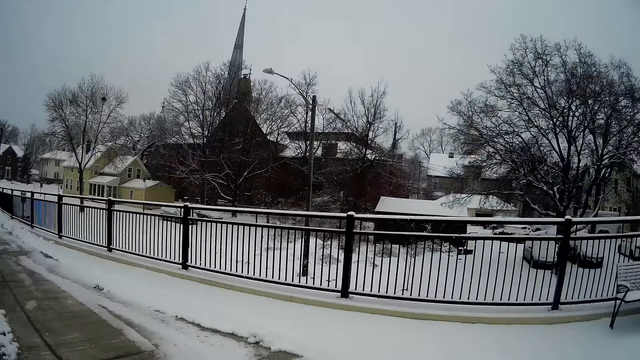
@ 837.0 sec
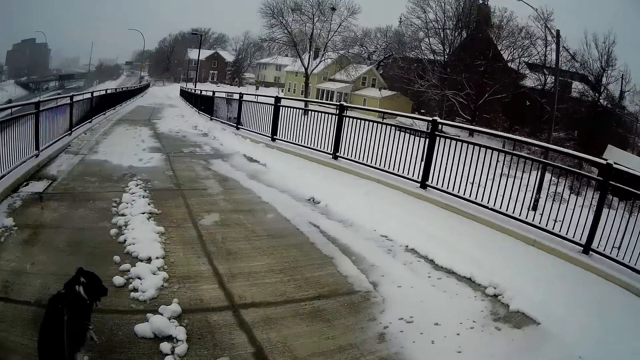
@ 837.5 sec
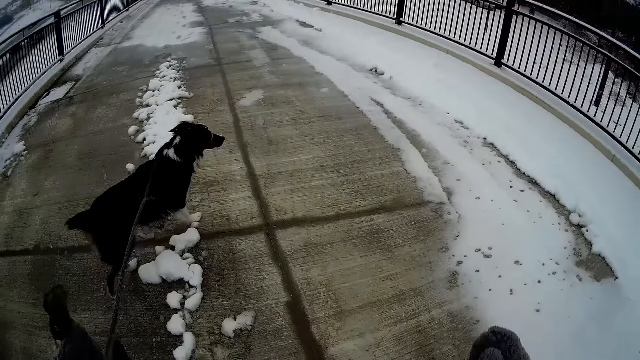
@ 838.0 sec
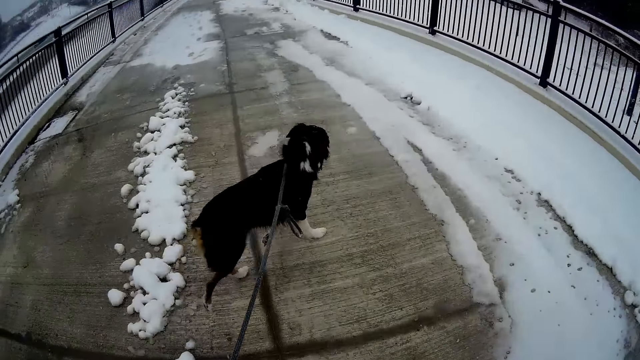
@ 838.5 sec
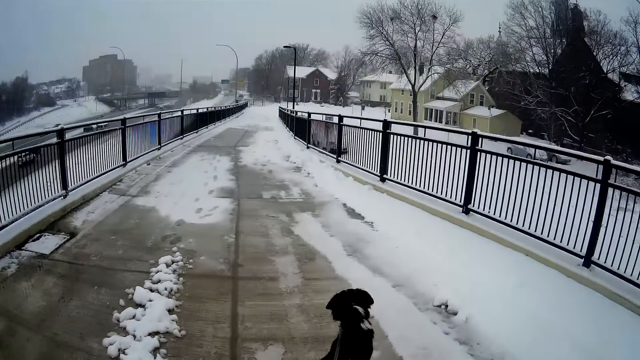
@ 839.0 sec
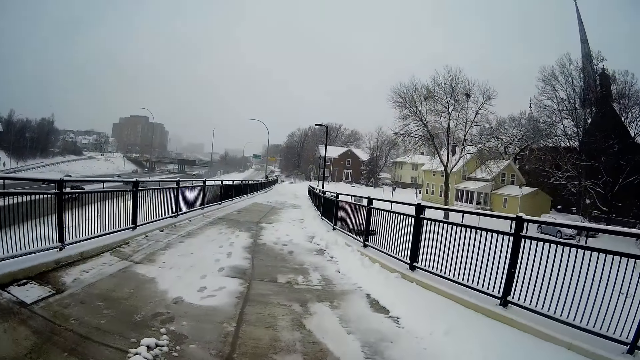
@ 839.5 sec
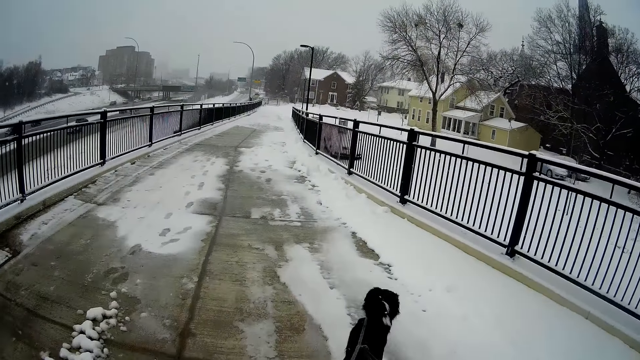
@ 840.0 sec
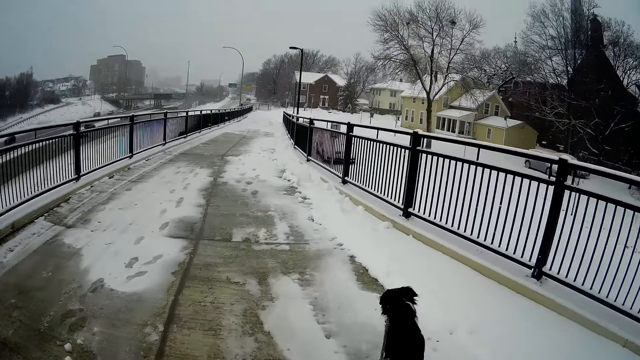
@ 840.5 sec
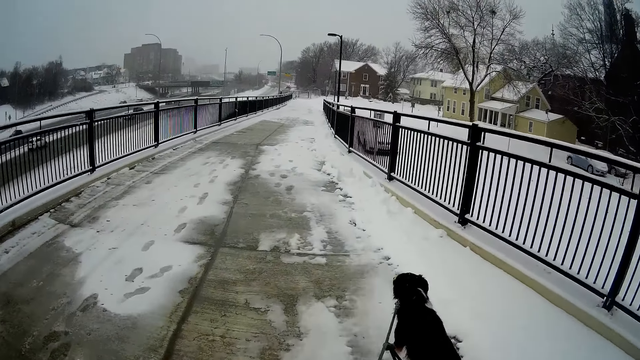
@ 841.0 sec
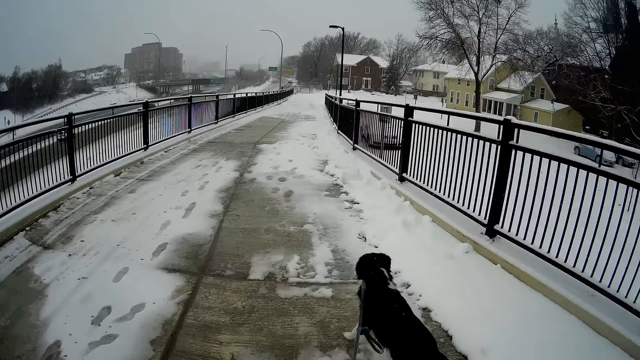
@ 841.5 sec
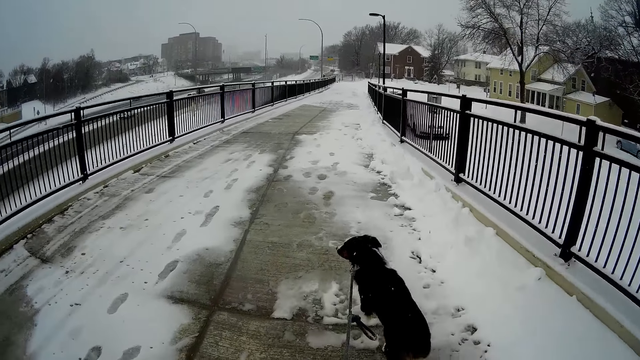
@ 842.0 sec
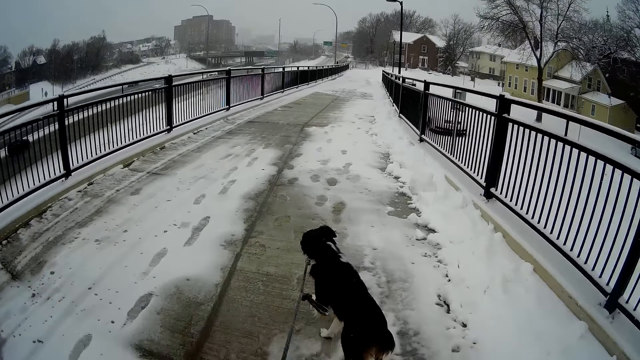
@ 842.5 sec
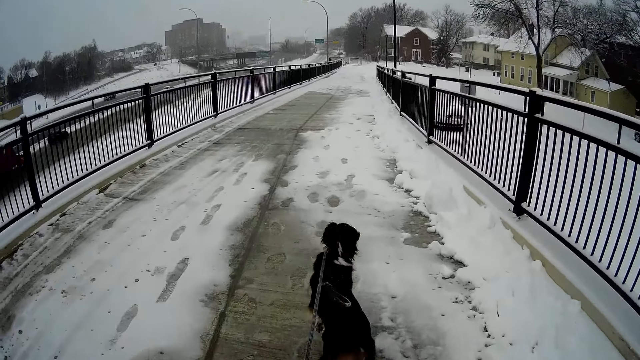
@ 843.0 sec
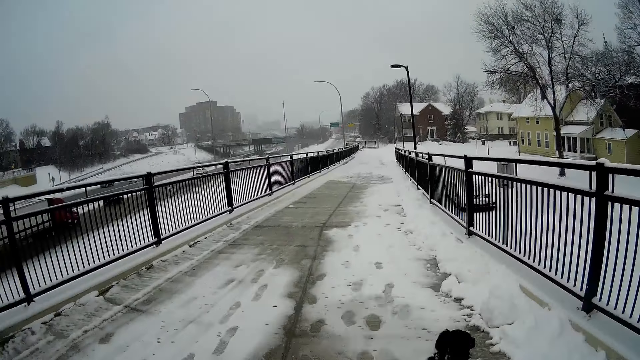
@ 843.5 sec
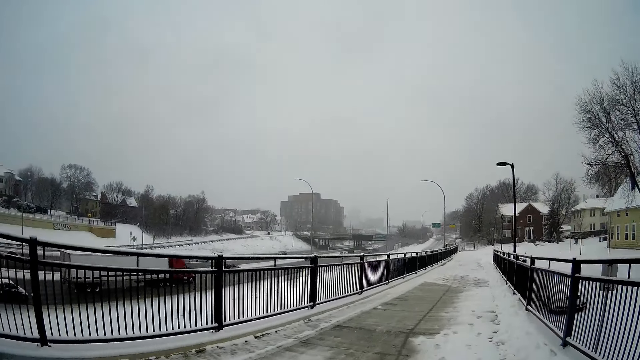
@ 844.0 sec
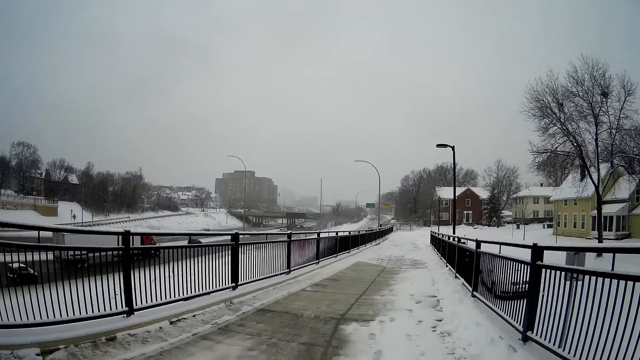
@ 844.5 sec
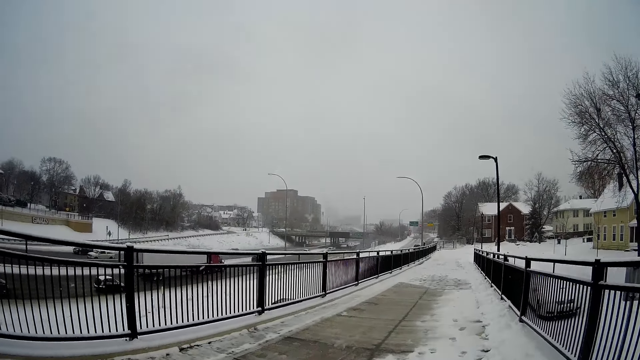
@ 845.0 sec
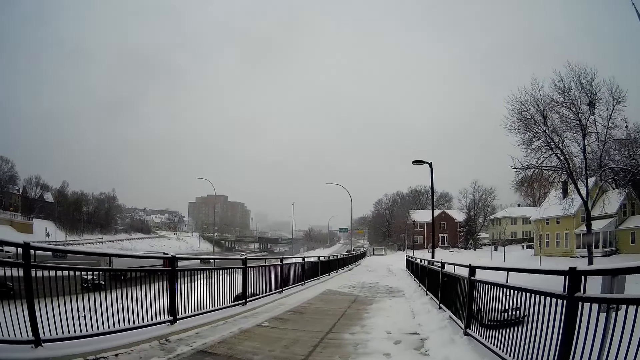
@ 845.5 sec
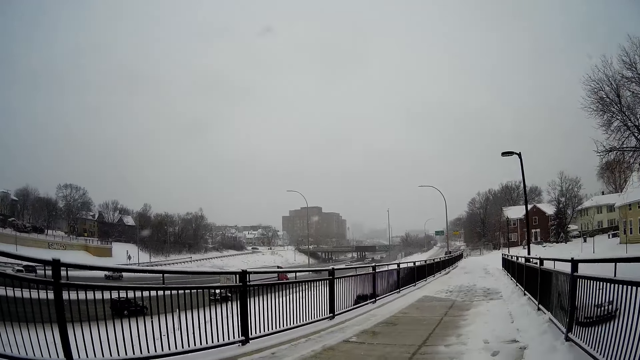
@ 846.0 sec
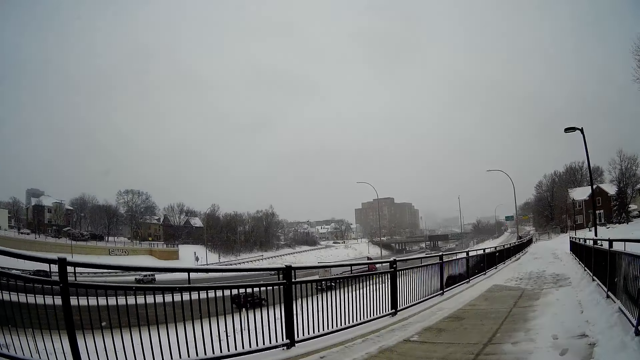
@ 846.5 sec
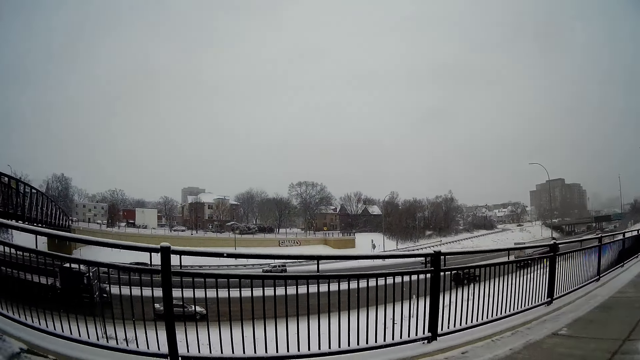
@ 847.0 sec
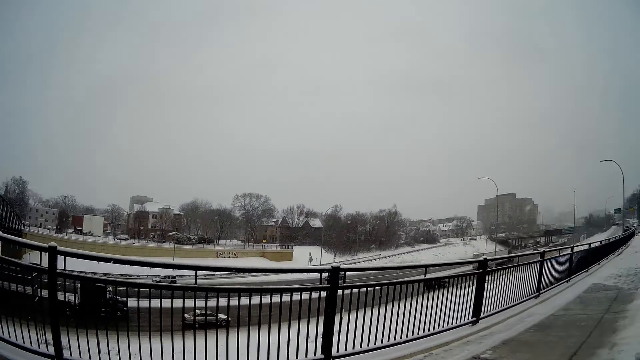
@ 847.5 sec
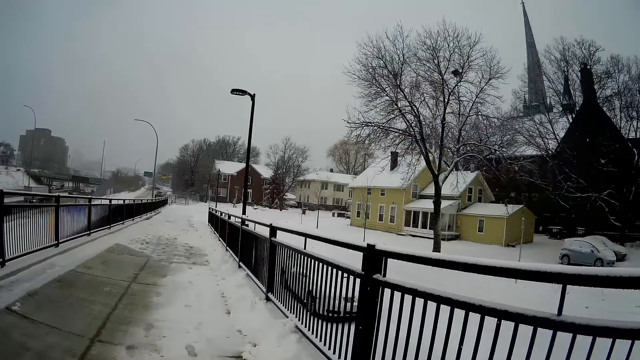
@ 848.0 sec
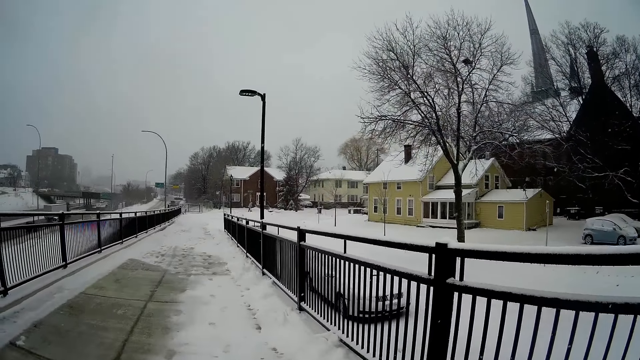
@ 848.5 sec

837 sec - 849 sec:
The camera wearer raises a hand.

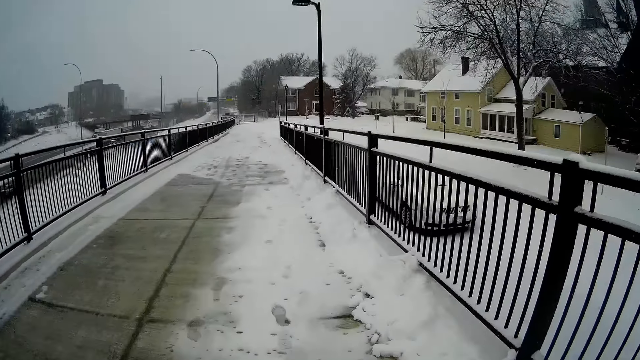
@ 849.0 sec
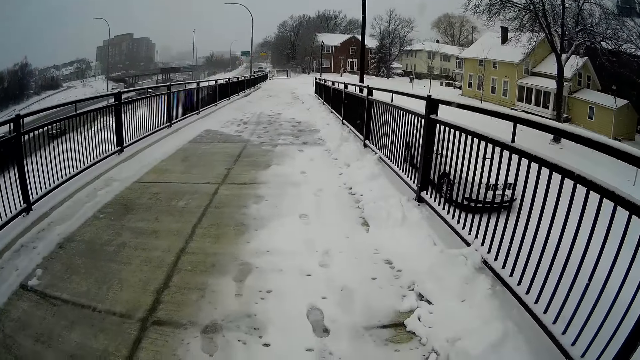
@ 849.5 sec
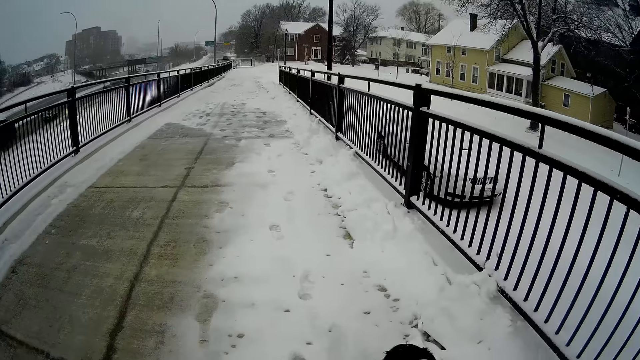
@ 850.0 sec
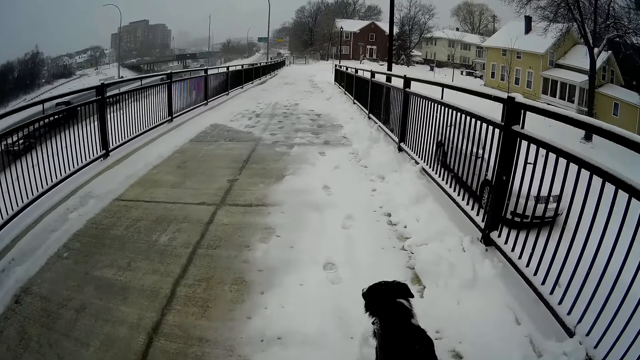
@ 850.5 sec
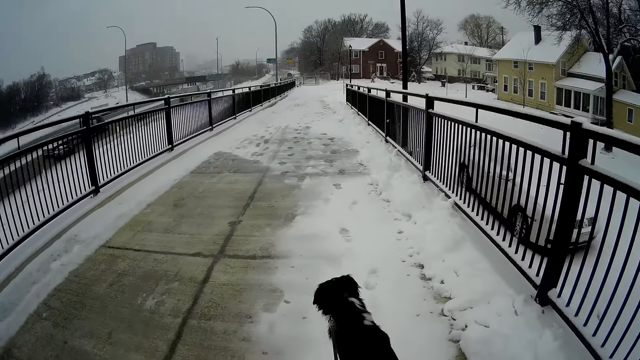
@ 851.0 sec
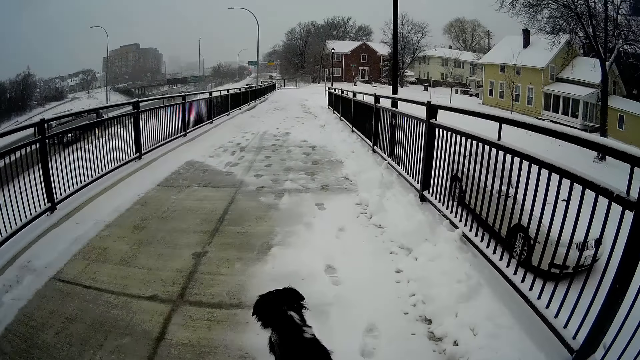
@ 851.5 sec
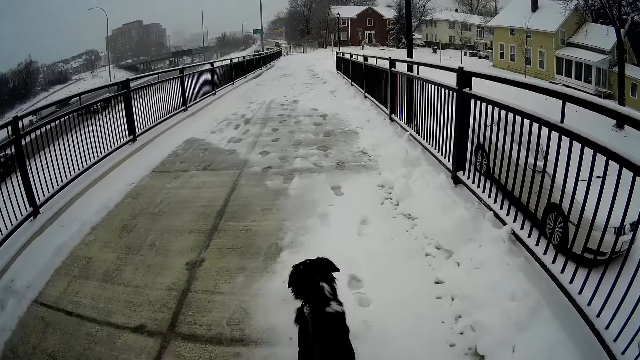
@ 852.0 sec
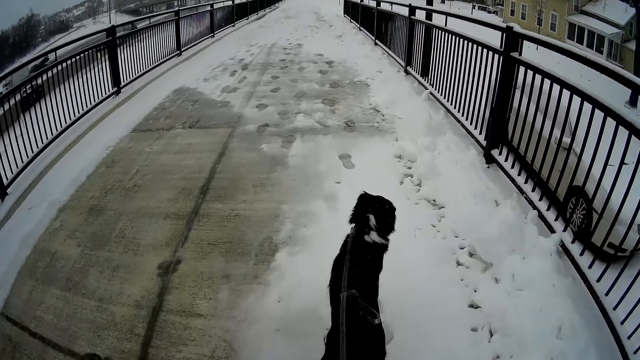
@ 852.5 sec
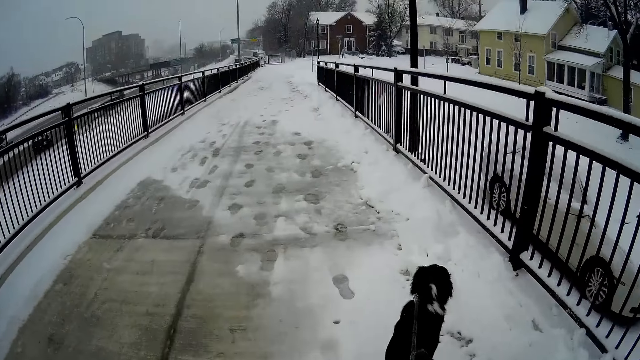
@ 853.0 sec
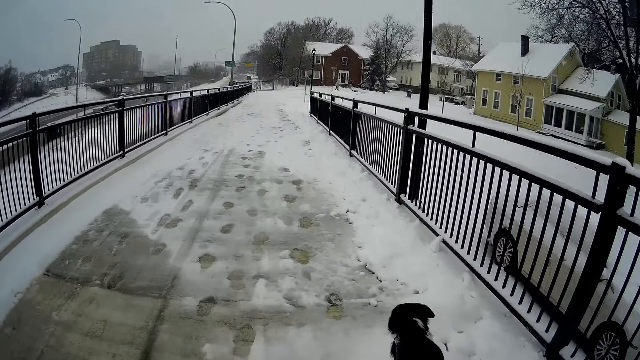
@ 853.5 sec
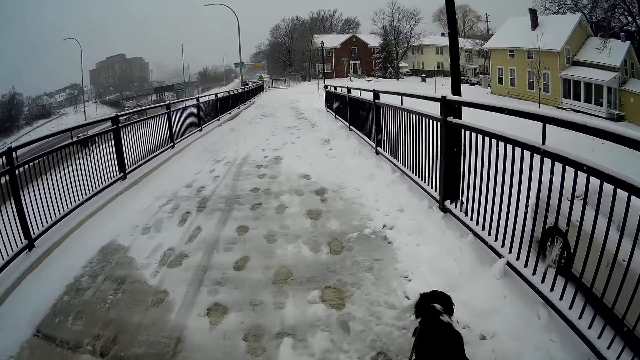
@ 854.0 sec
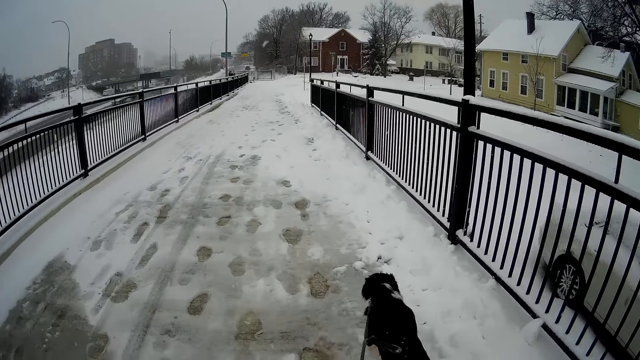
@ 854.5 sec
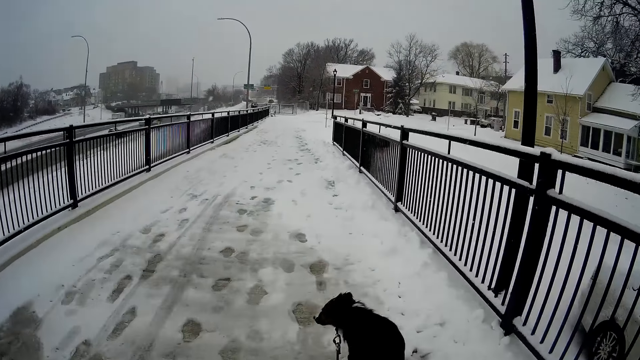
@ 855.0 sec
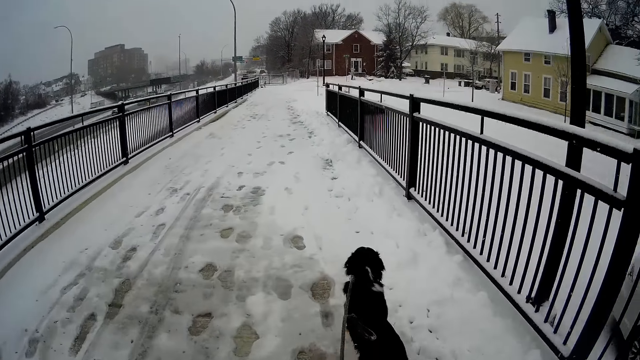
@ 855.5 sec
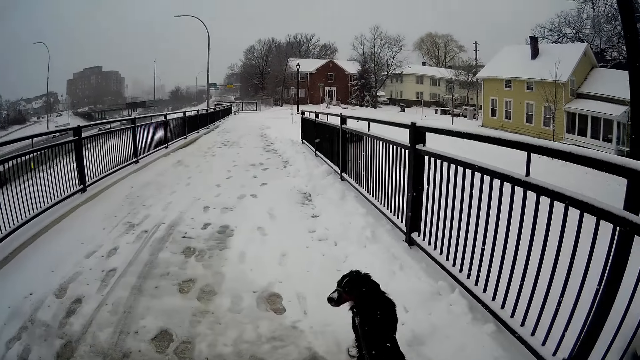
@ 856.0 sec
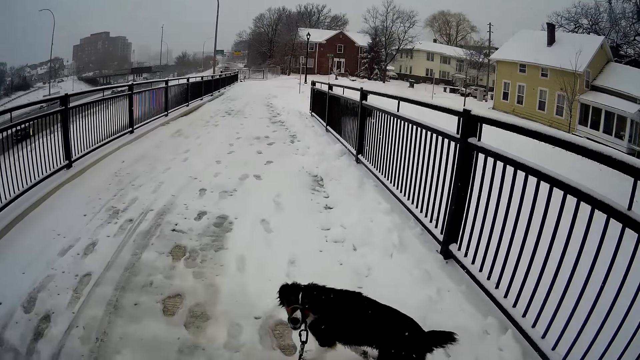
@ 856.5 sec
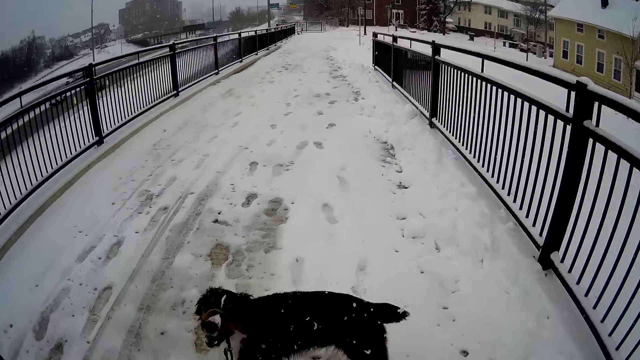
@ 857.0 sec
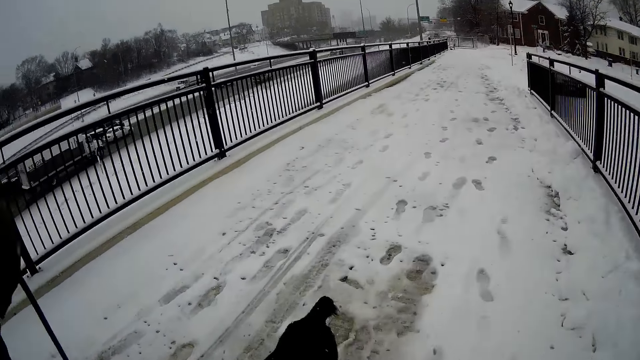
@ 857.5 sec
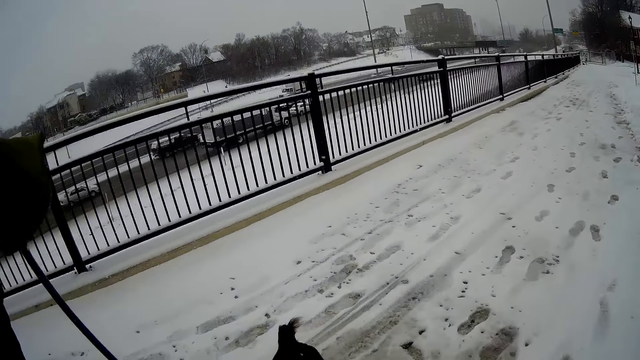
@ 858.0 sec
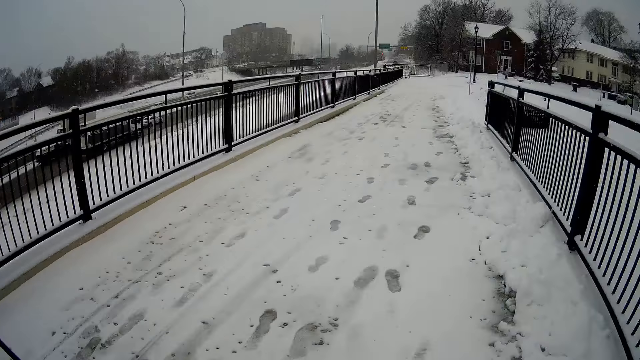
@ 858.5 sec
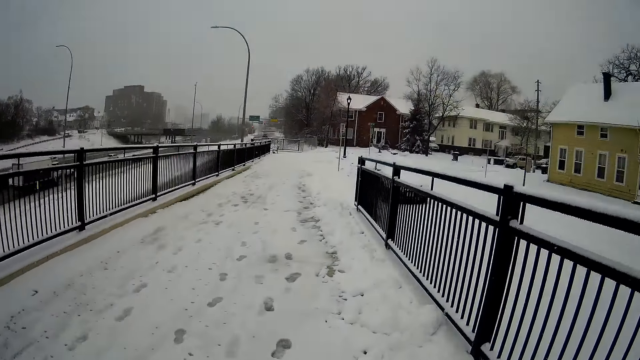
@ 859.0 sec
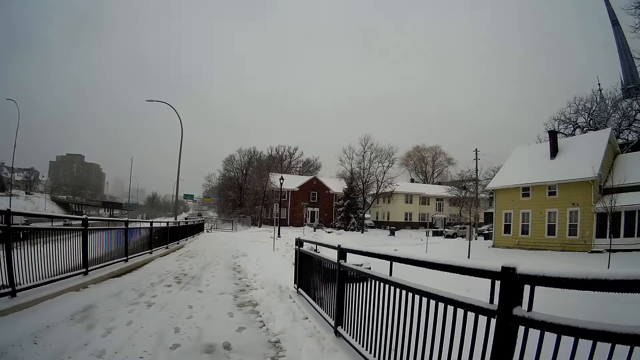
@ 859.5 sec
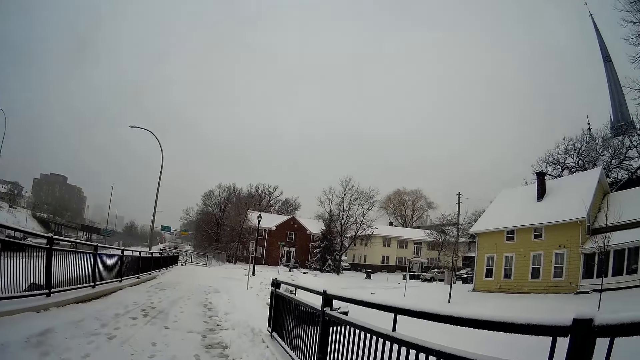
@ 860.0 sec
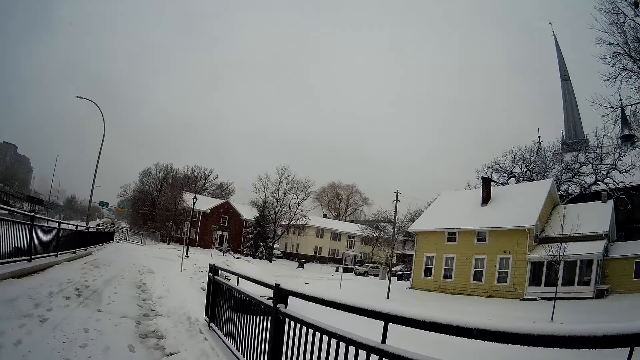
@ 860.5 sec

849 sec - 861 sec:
The camera wearer raises a hand. They raise a hand again.
